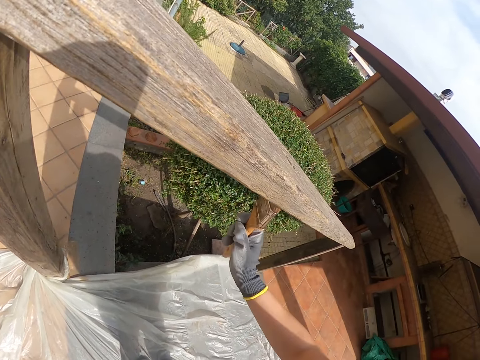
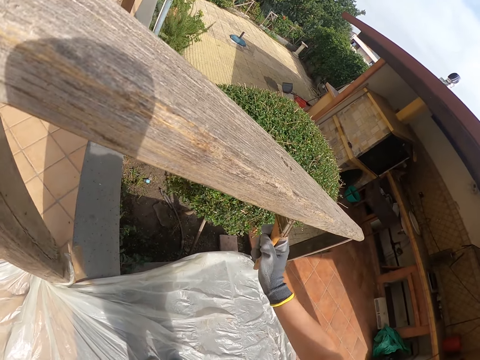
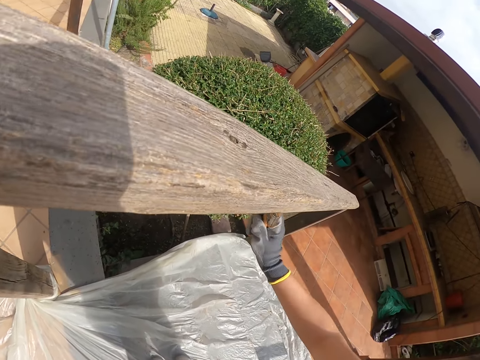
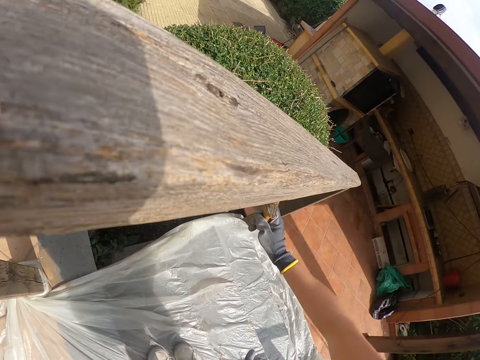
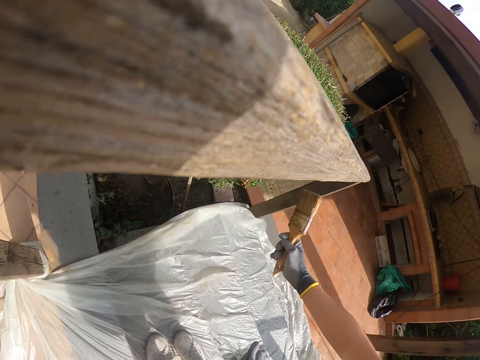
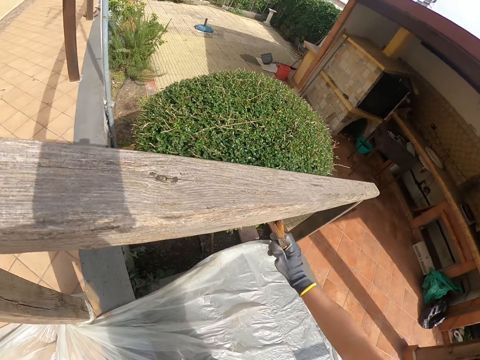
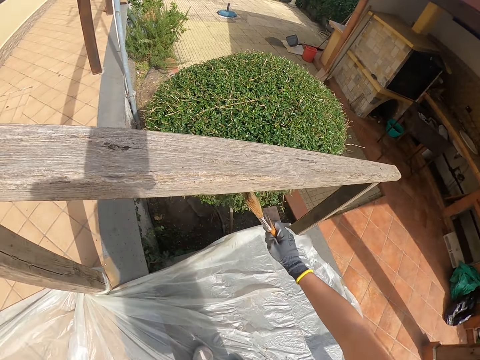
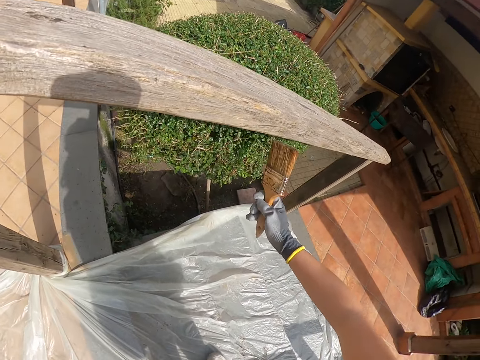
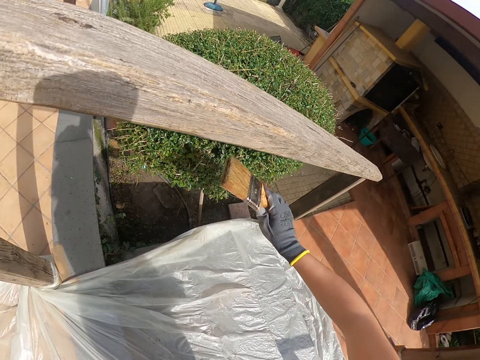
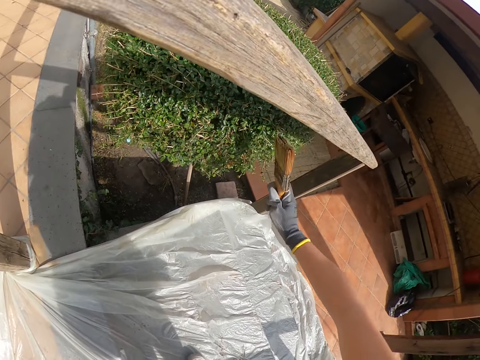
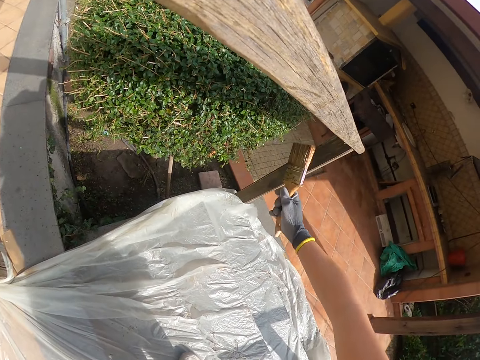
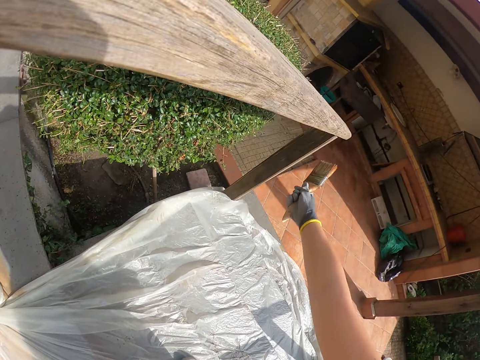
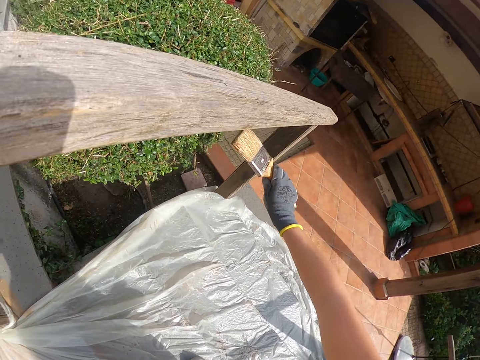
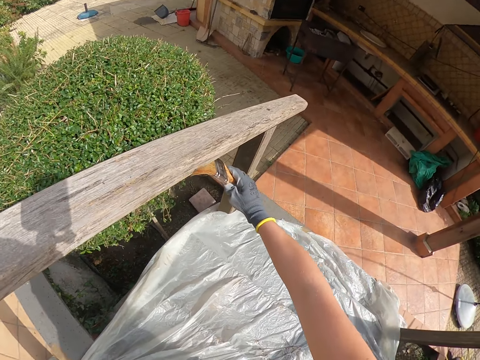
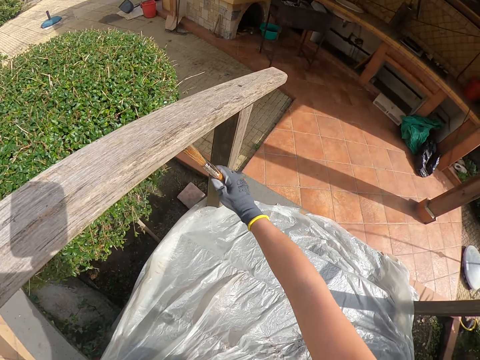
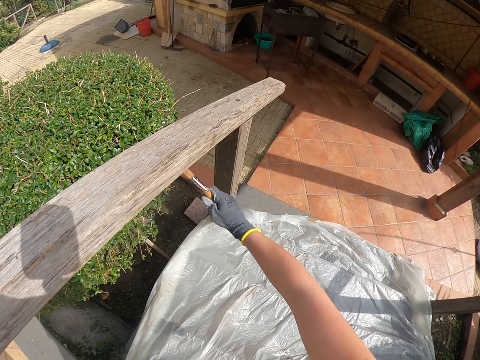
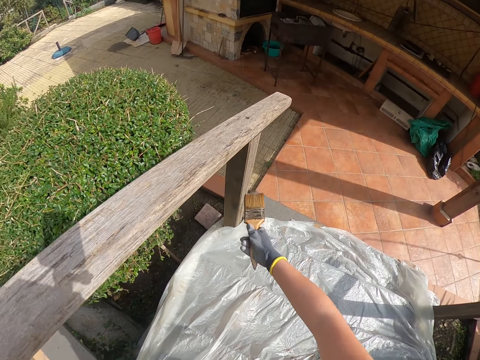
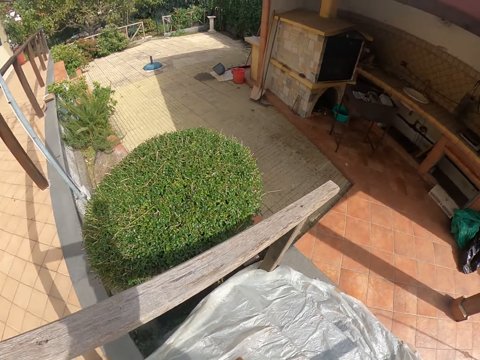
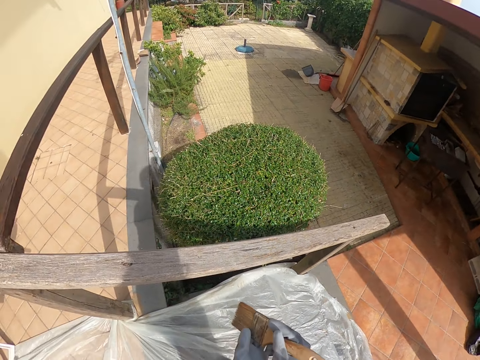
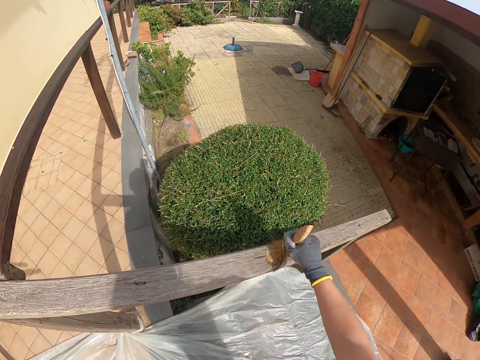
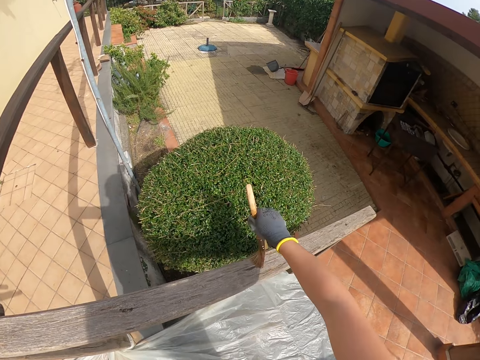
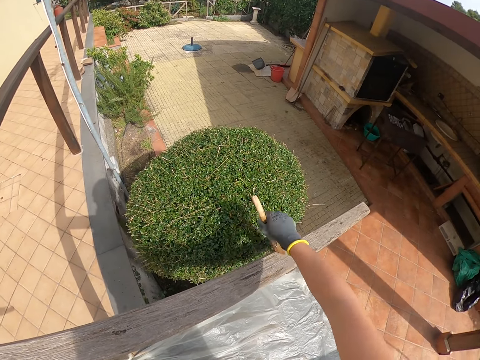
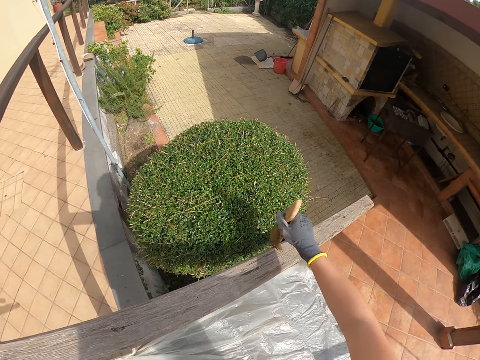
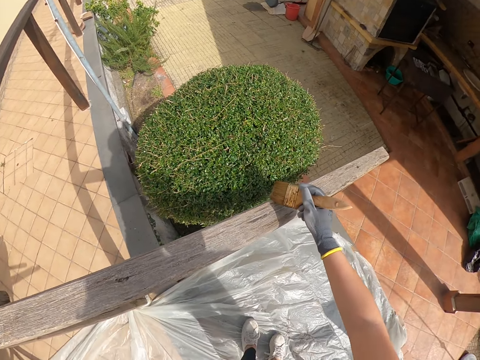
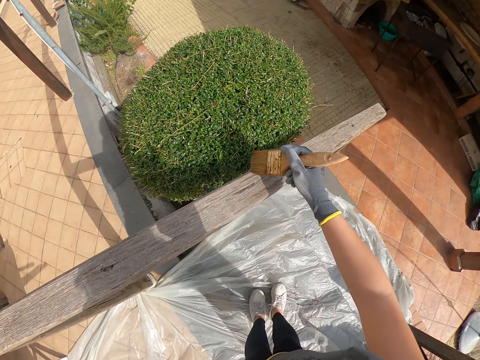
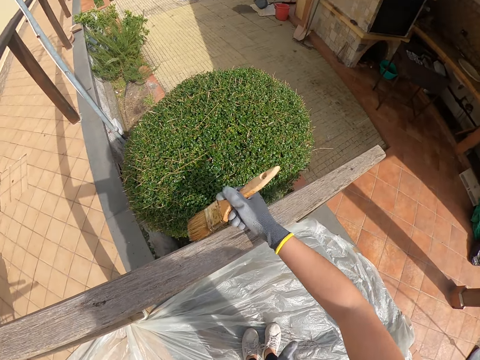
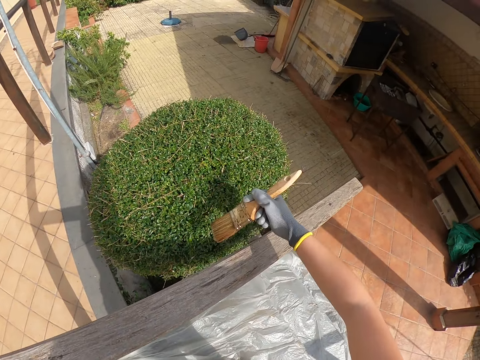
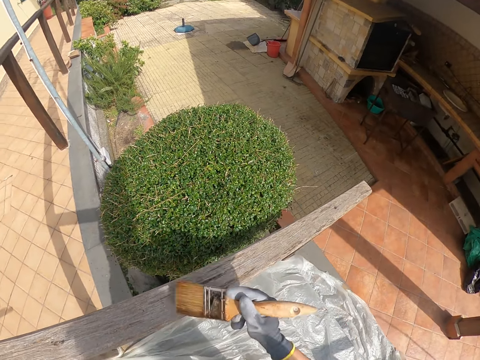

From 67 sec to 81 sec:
The camera wearer turns the brush. She adjusts the paint brush with her left hand. She brushes the wooden balcony rail with the paint brush in her right hand.

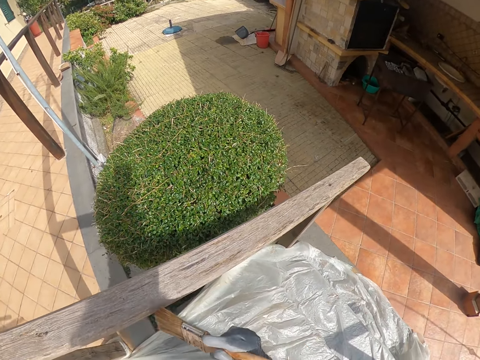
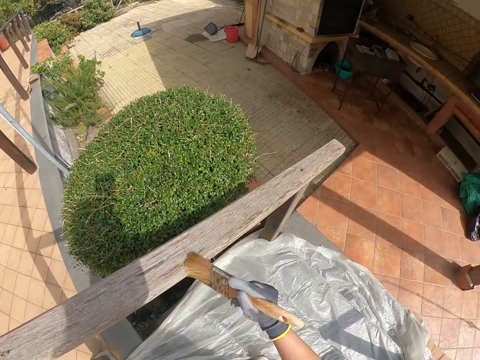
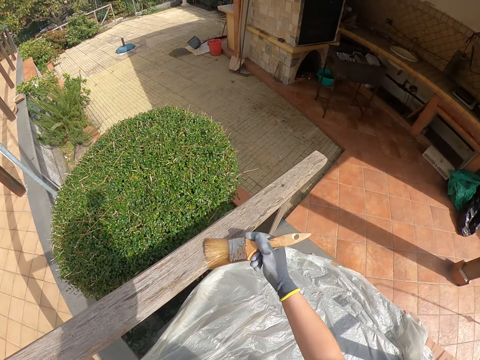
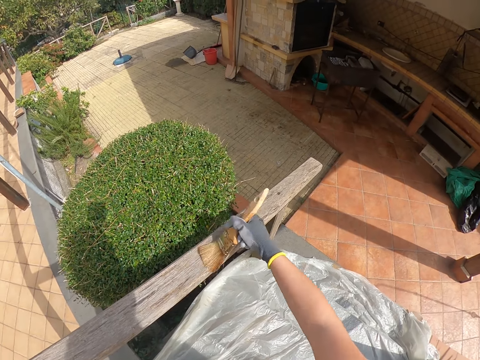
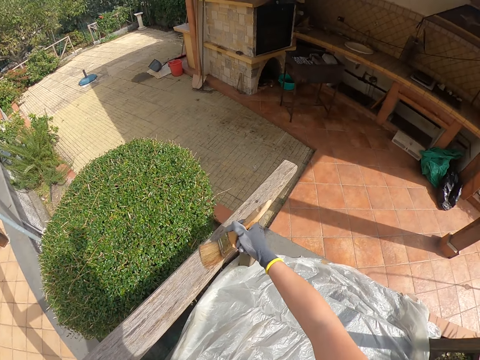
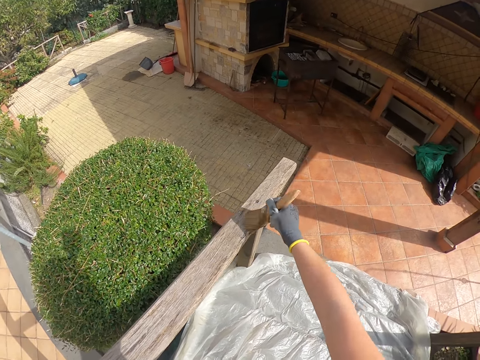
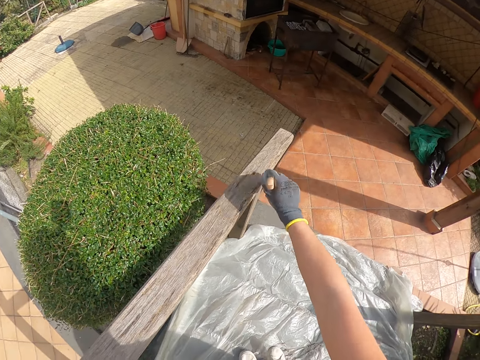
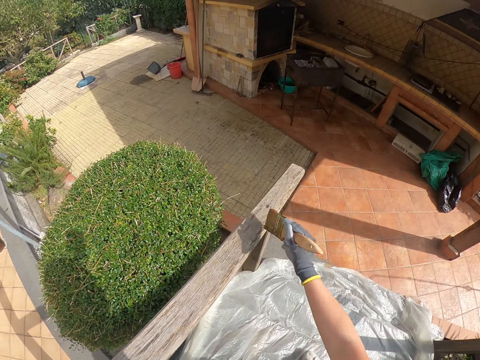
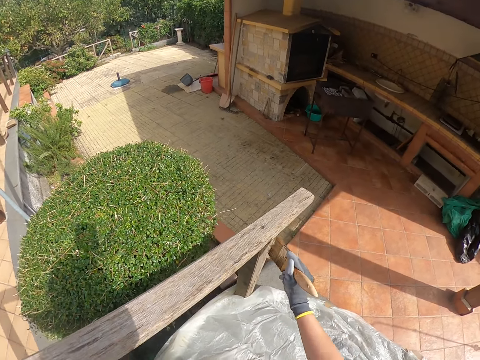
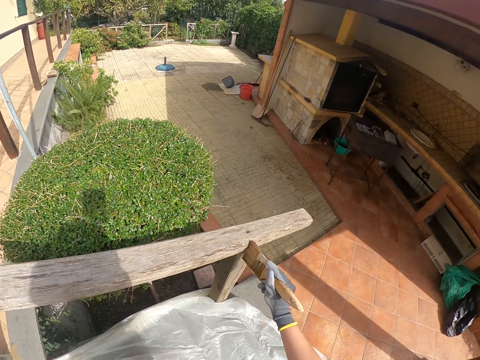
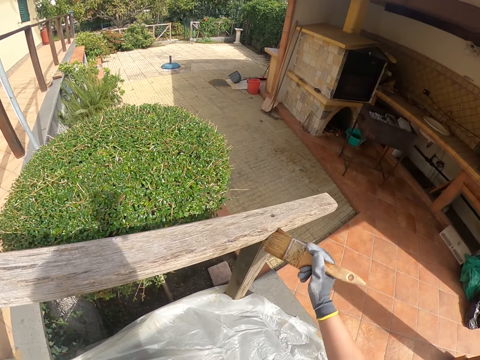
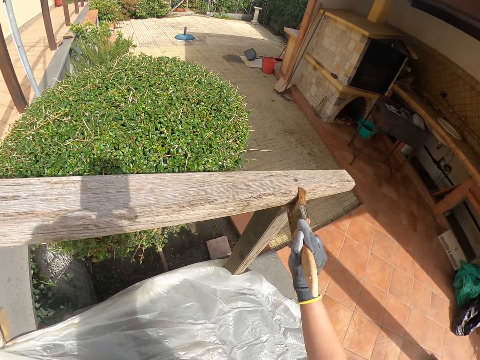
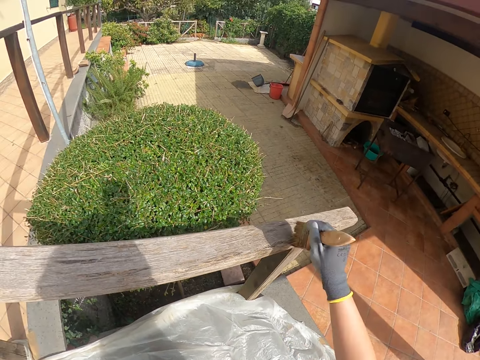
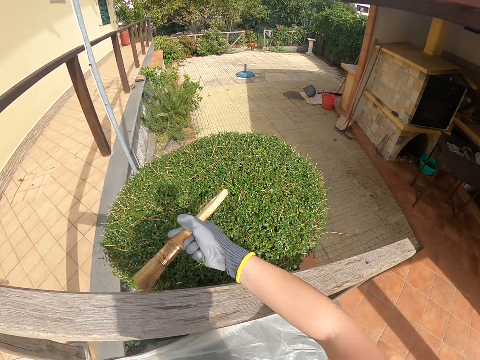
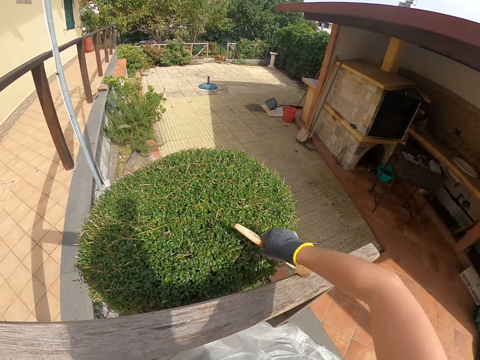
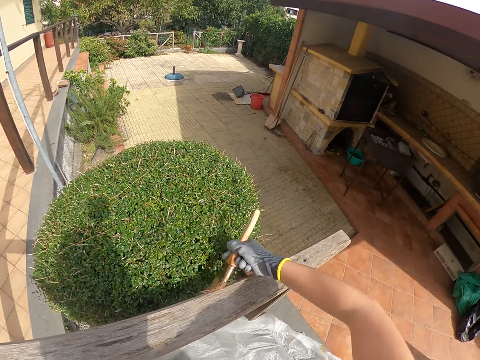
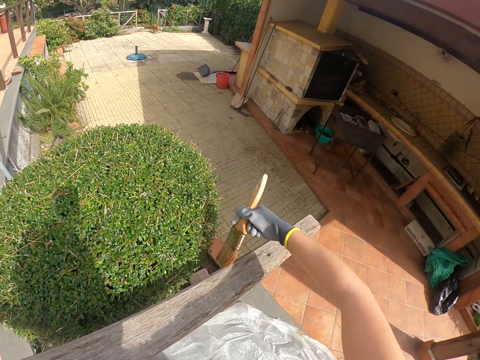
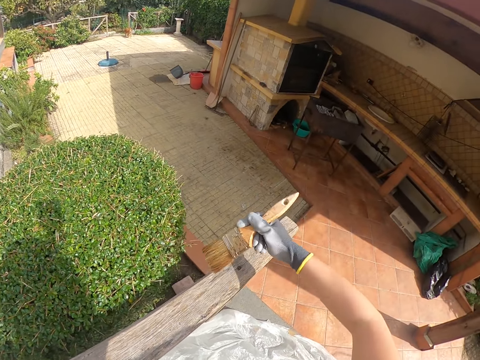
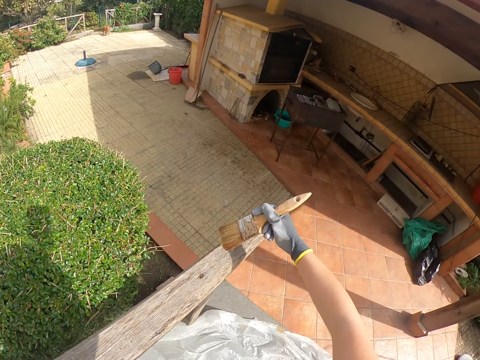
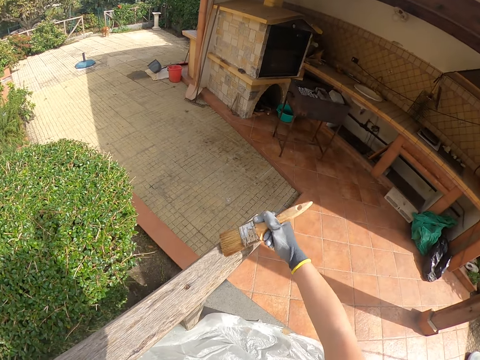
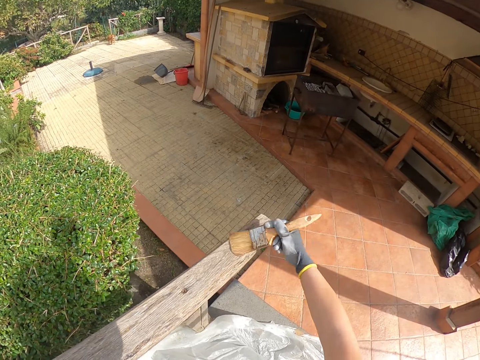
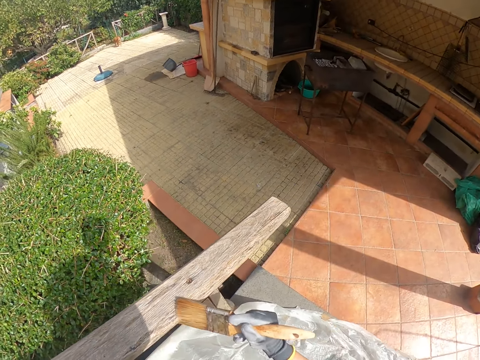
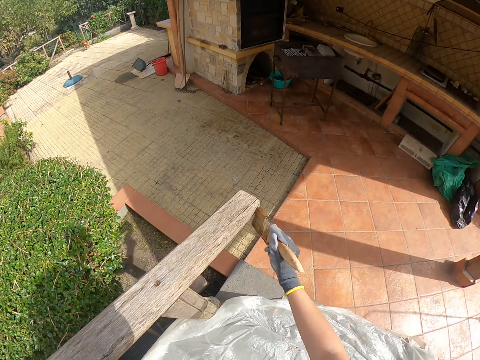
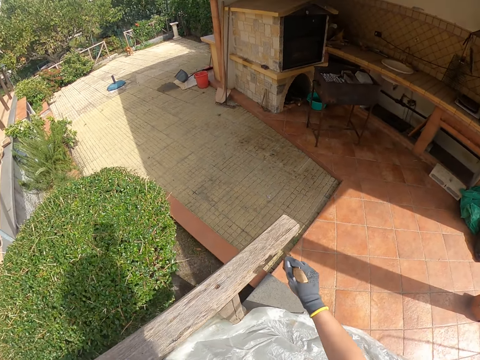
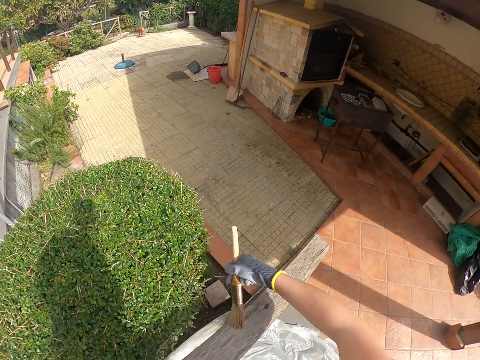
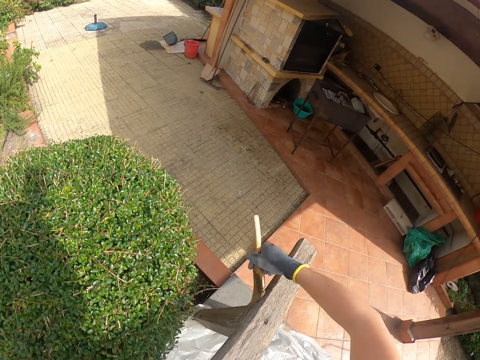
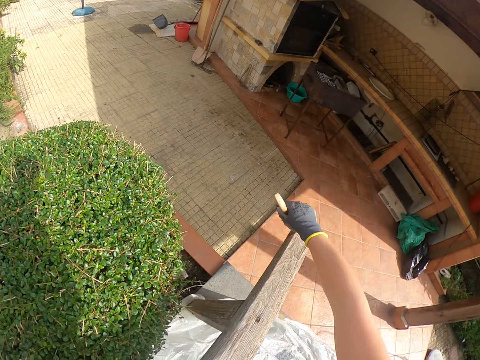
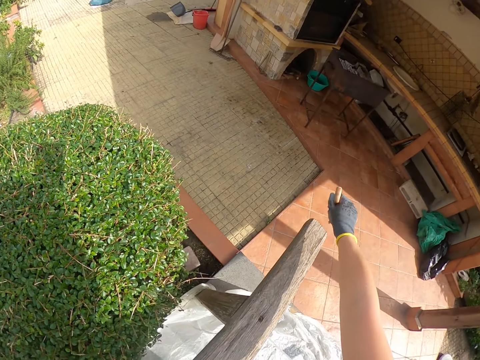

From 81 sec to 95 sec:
The camera wearer moves forward.
